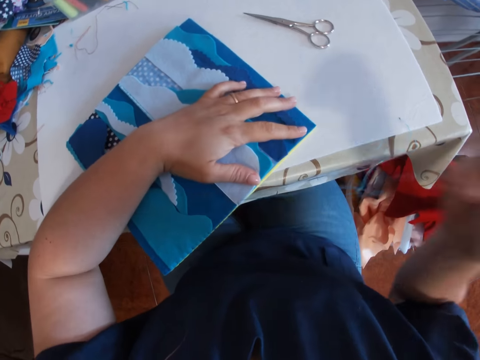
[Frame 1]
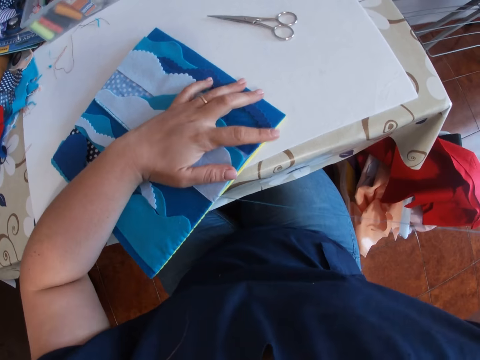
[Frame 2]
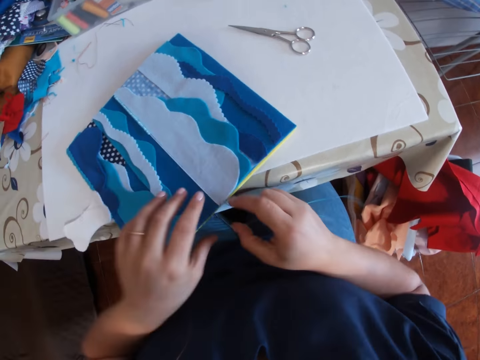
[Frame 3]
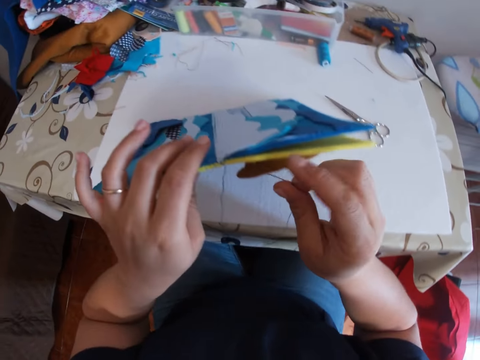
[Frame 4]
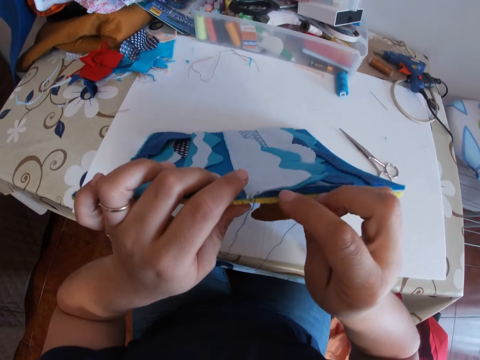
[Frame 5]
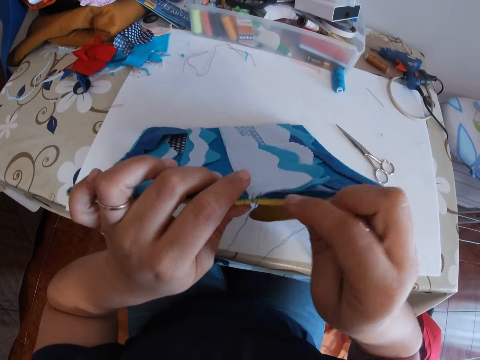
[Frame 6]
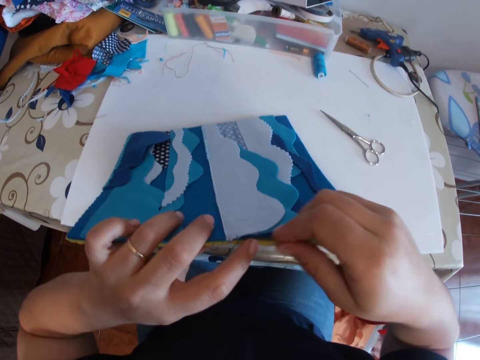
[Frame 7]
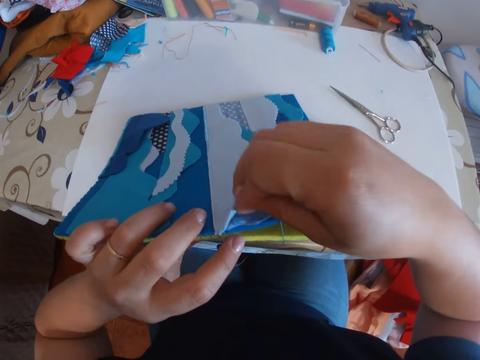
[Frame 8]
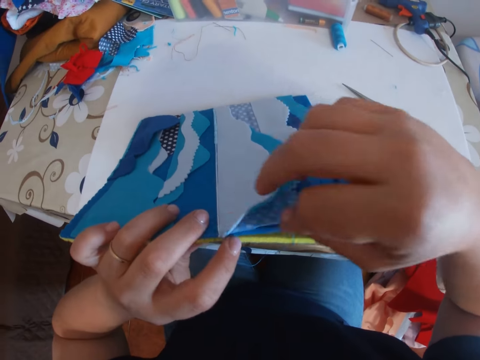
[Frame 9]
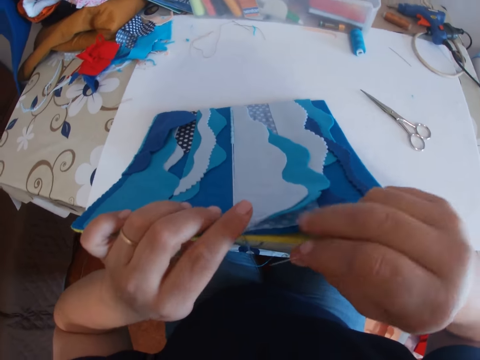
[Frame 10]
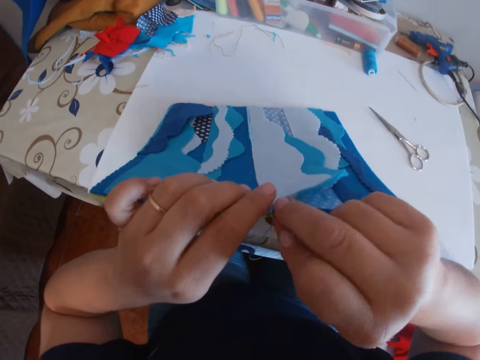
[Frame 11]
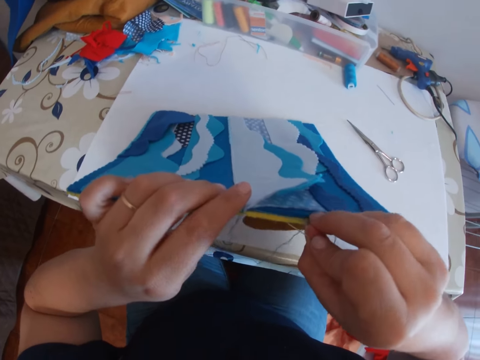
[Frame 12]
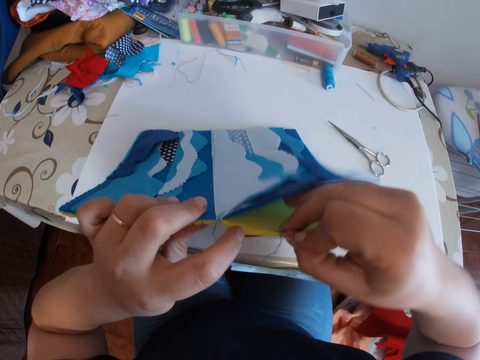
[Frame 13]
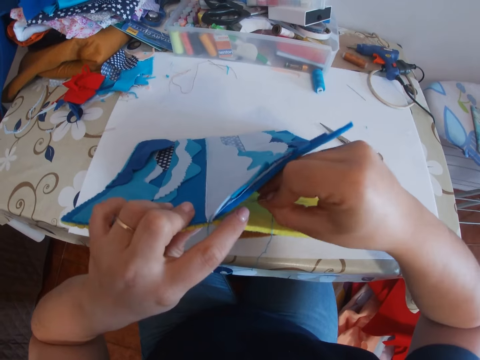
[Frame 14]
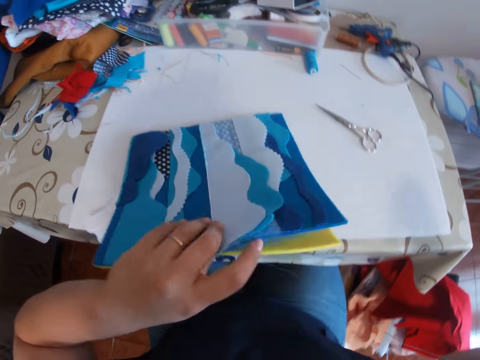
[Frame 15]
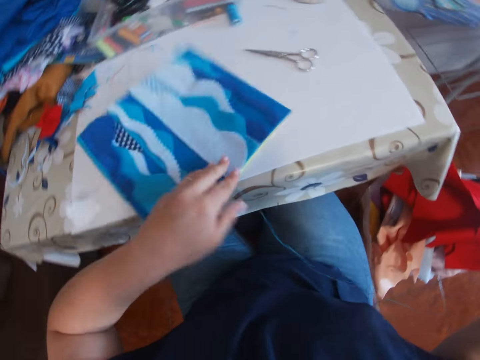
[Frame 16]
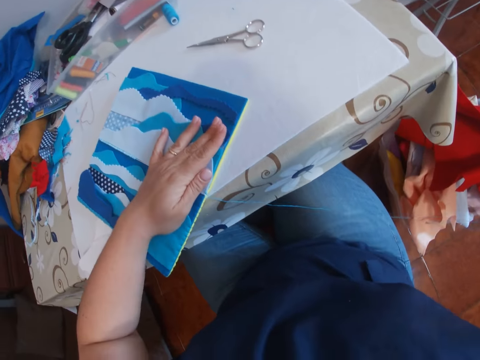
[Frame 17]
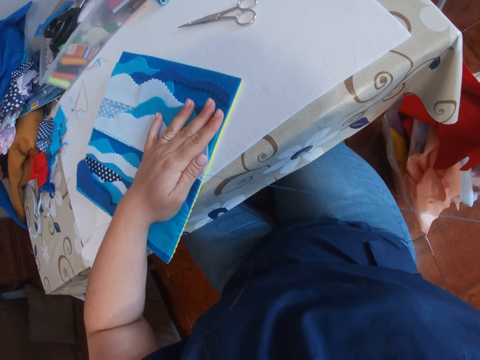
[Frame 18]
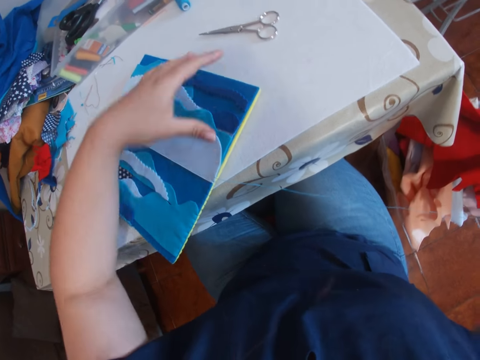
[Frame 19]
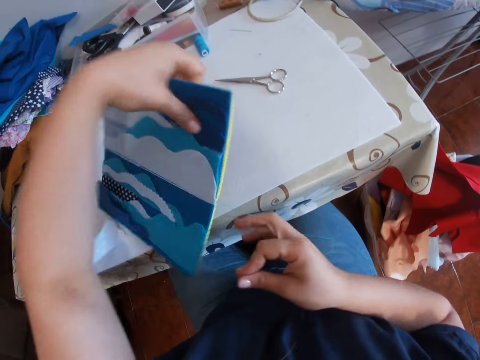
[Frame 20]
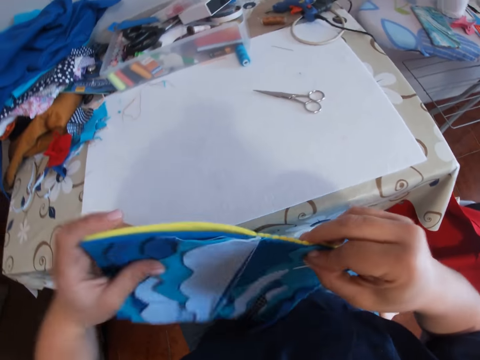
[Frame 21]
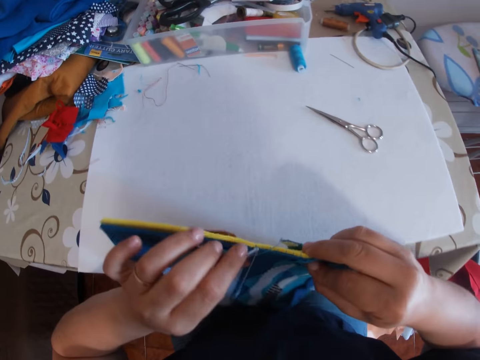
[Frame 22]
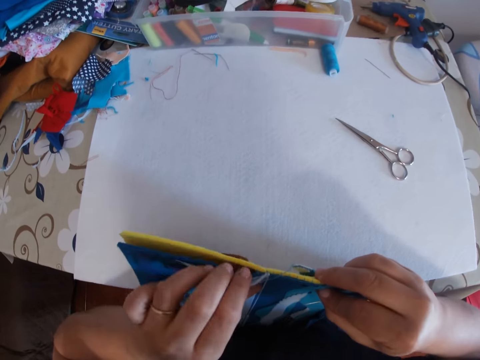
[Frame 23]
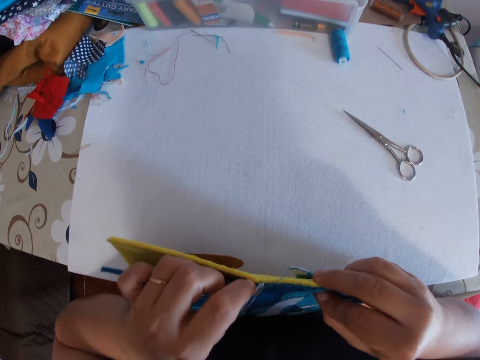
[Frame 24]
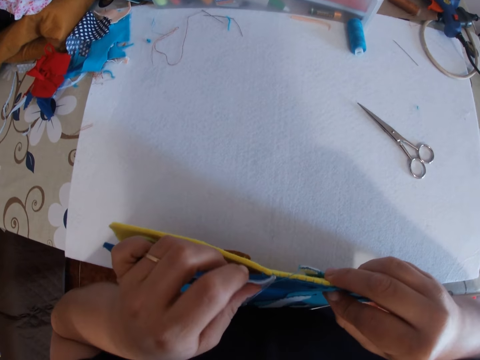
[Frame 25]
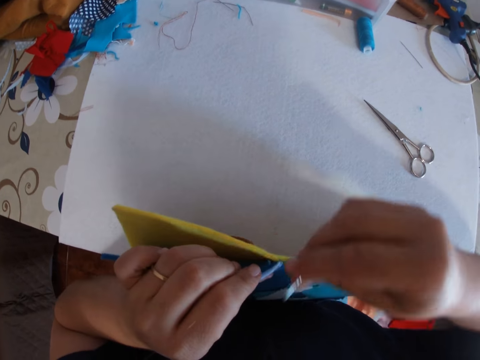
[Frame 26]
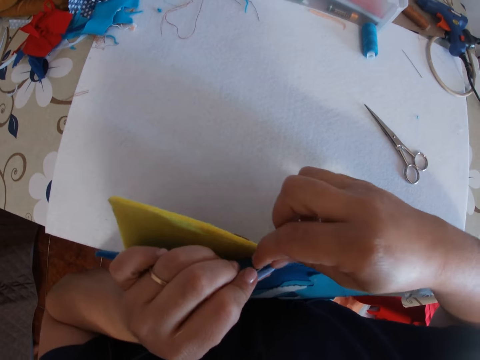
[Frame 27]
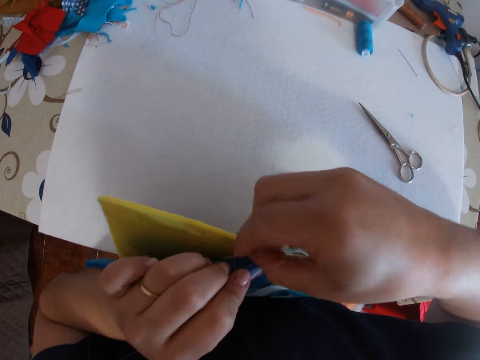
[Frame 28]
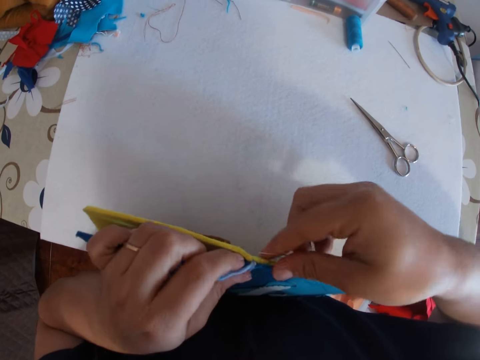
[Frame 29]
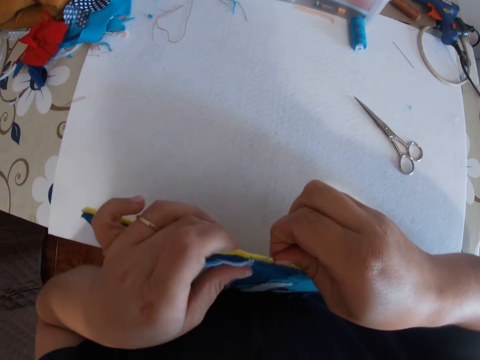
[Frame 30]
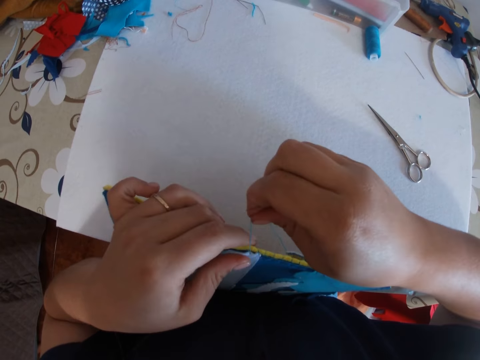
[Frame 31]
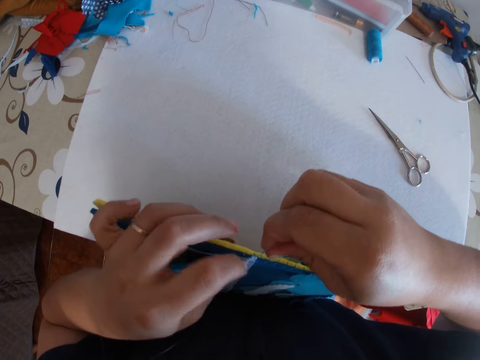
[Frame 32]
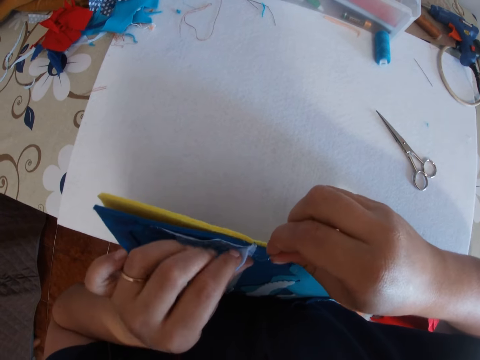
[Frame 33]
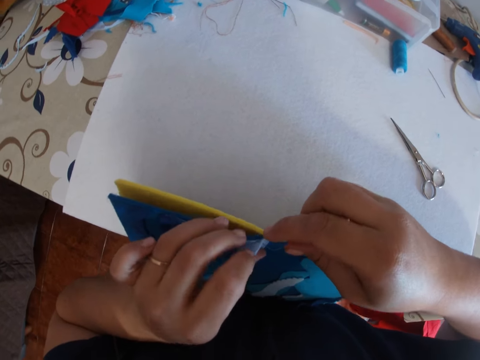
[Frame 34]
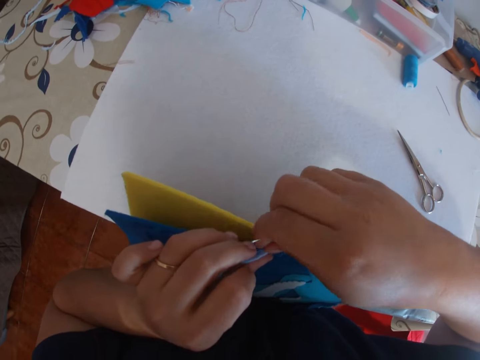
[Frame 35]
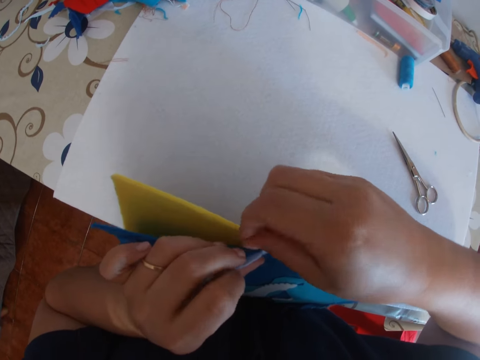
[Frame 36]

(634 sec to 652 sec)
The camera wearer holds down the cloth material to the table with her left hand. She raises the cloth material with her left hand. She sews the cloth material with the needle in her right hand. She drops the cloth material on the table. She holds down the cloth material to the table with her left hand and pulls the thread with the needle in her right hand. She lifts the cloth material with her left hand. She holds the cloth material in both hands. She places something on her leg. She holds down something. She bends a layer of the cloth material with her left hand. She sews the layer with the needle in her right hand.

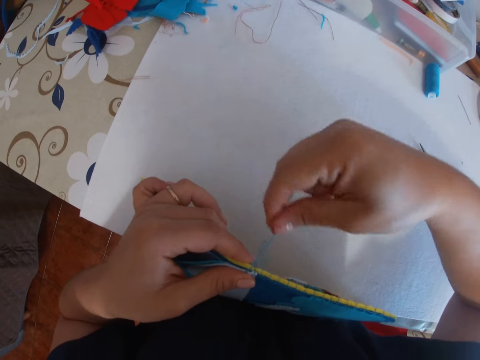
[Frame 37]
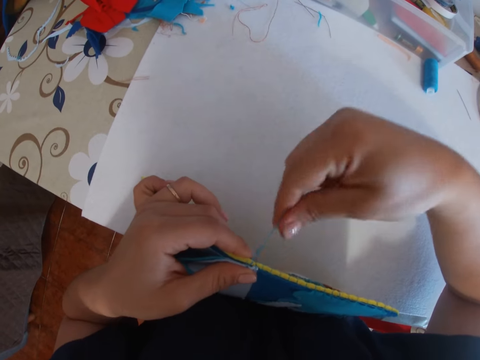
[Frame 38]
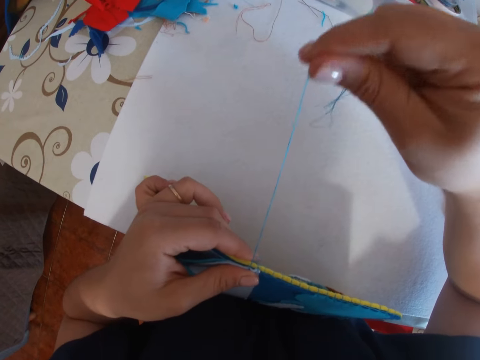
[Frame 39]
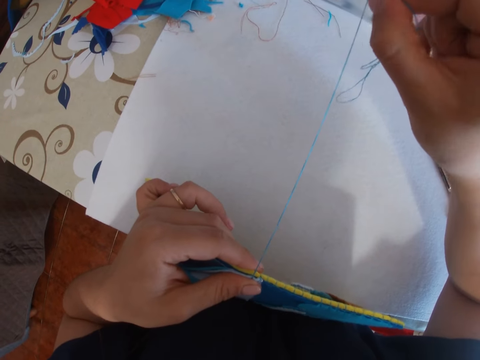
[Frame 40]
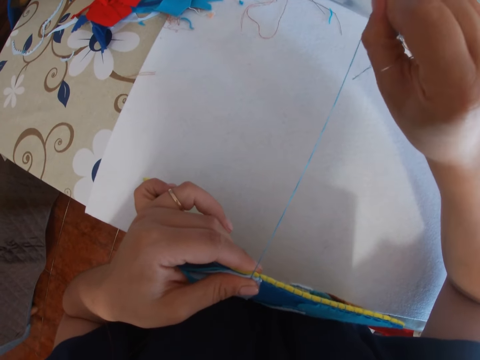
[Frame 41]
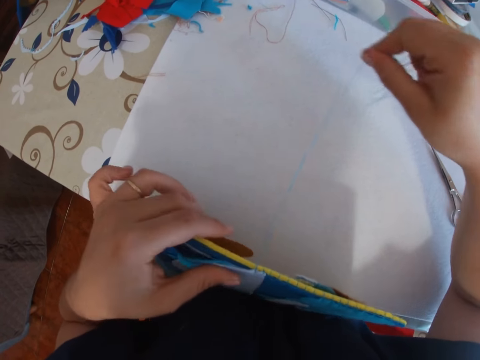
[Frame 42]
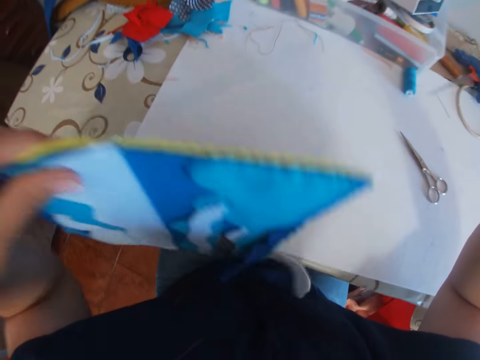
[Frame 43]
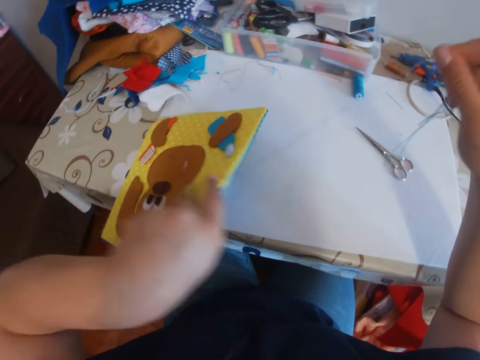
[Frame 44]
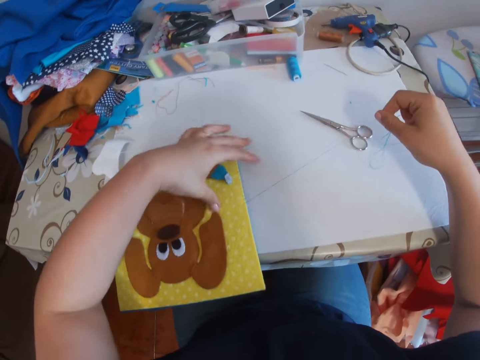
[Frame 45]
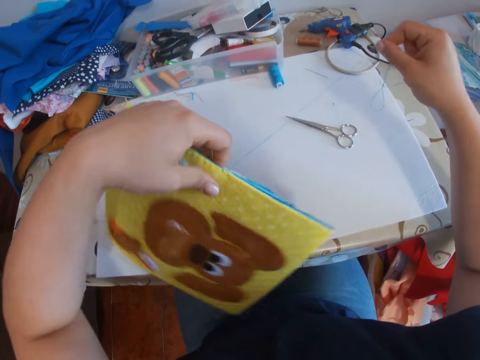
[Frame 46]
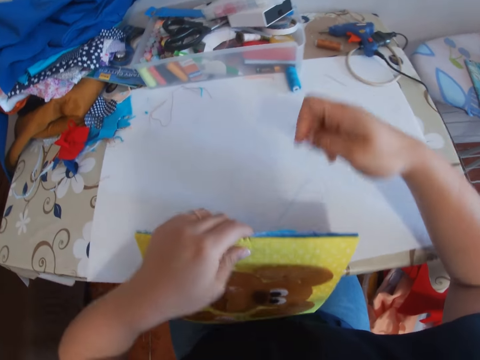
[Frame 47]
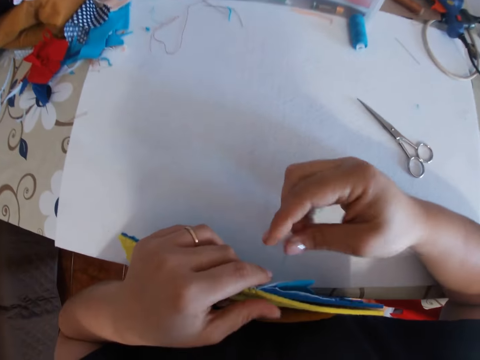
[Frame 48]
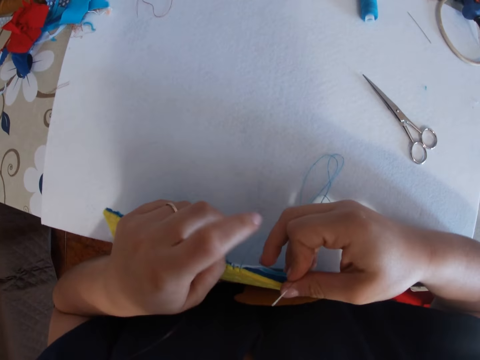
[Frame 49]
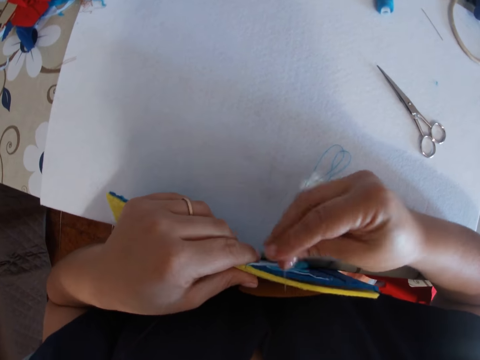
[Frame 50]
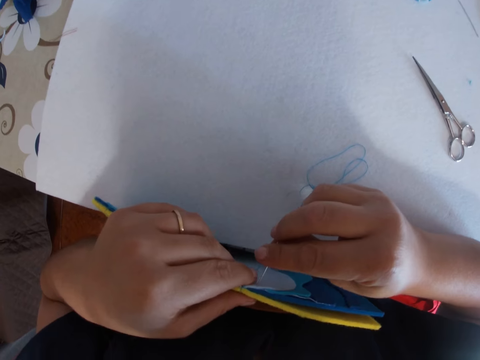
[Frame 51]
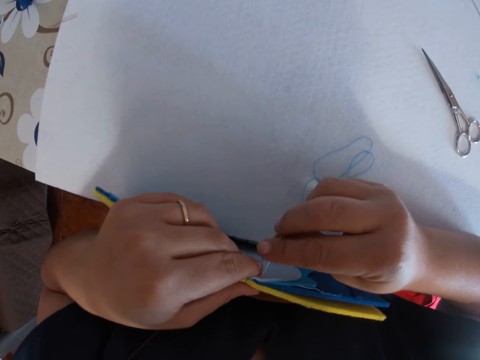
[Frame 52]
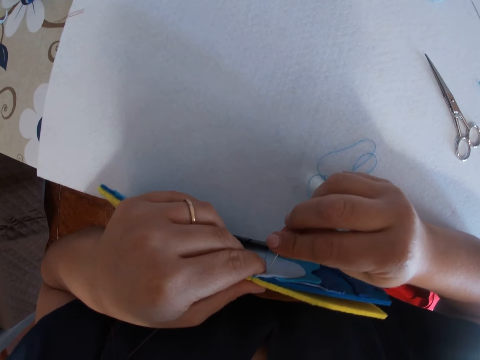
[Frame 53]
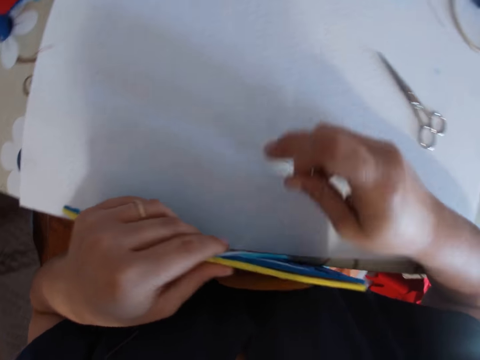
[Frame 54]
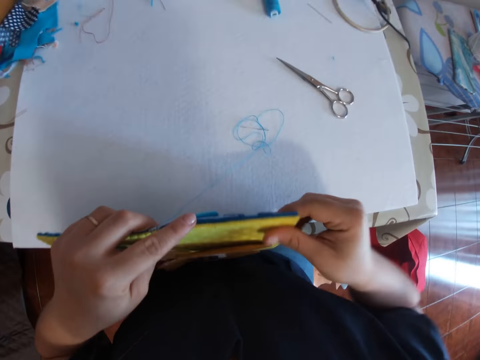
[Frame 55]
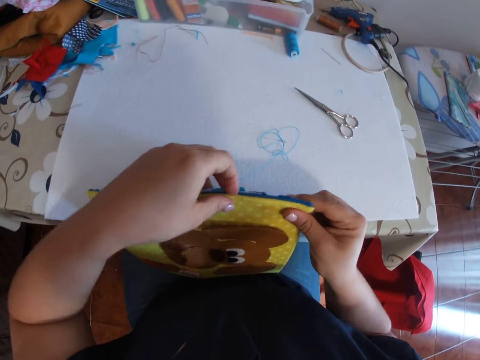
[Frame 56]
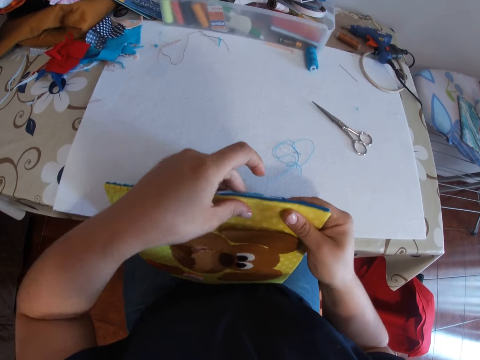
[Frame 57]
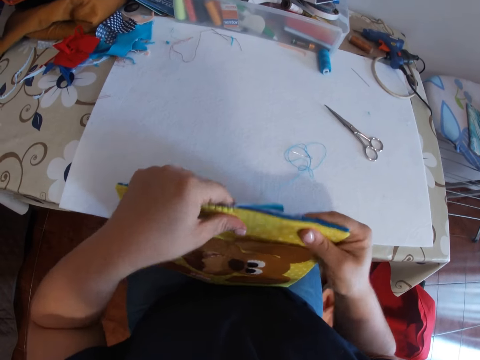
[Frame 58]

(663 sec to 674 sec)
The camera wearer lifts something away from her. She drops the cloth material on the table with her right hand. She changes the position of something. She raises the cloth material with her left hand. She lays something on her leg. She supports the cloth material to the table with her body. She sews the cloth material with the needle in her right hand and holds the cloth material in her left hand. She holds the cloth material with both hands.
